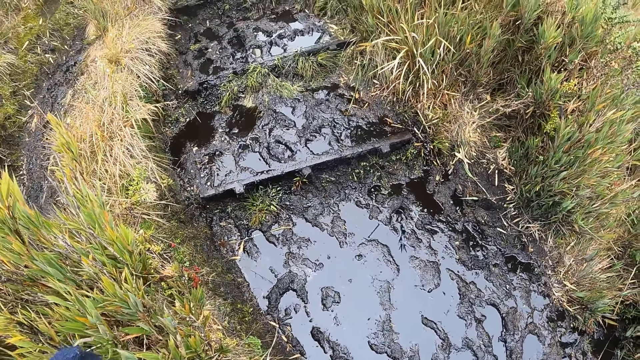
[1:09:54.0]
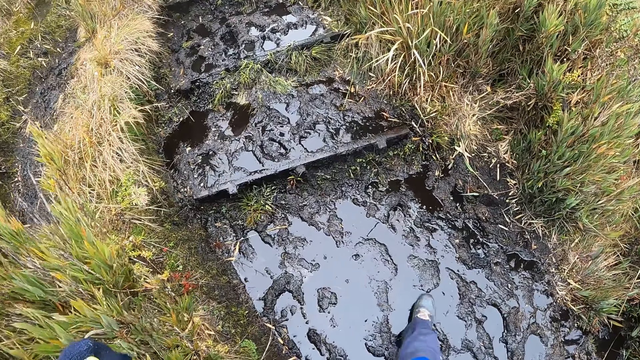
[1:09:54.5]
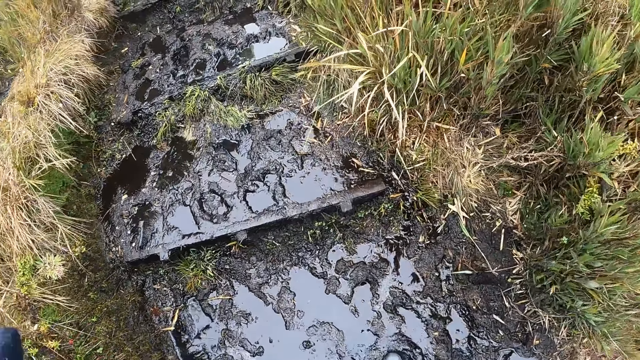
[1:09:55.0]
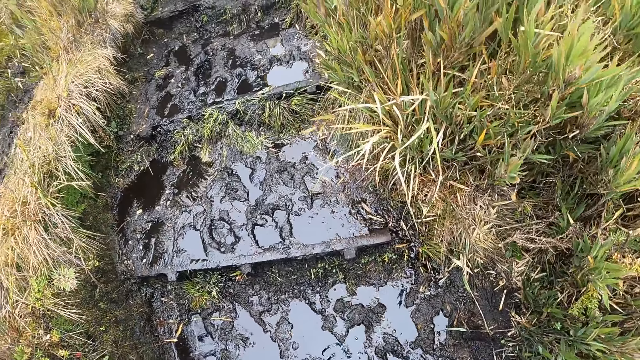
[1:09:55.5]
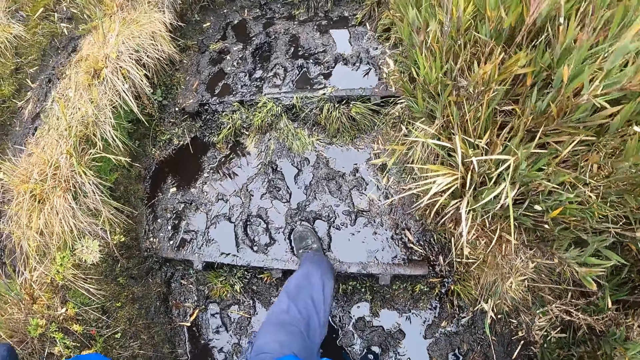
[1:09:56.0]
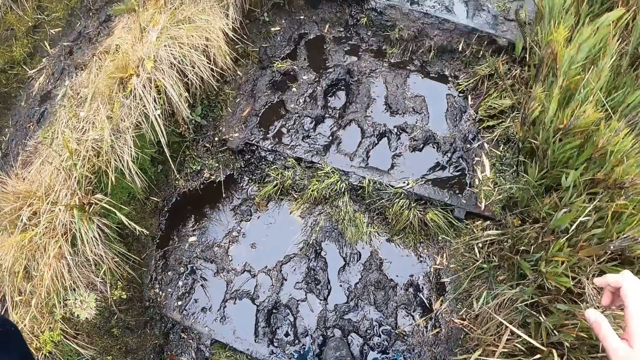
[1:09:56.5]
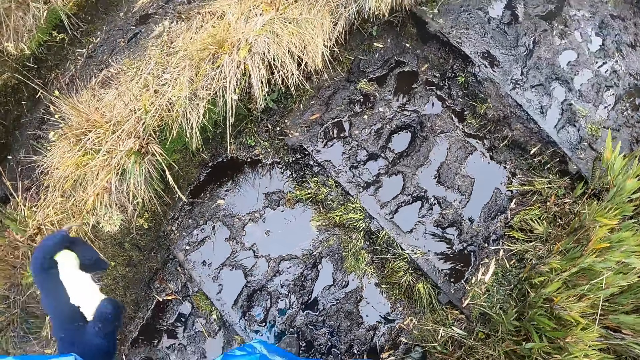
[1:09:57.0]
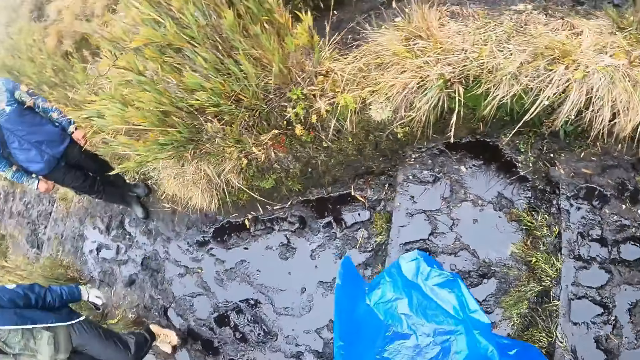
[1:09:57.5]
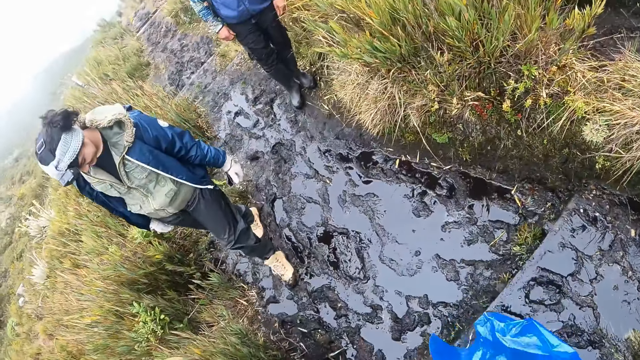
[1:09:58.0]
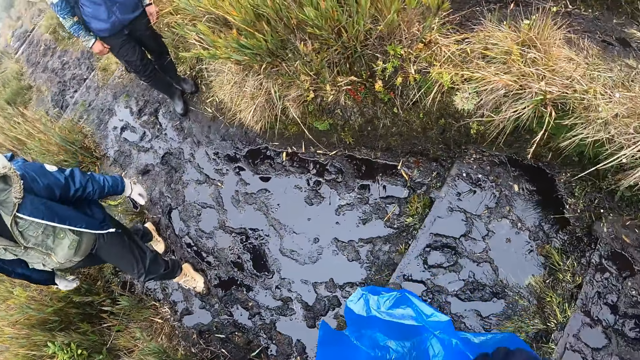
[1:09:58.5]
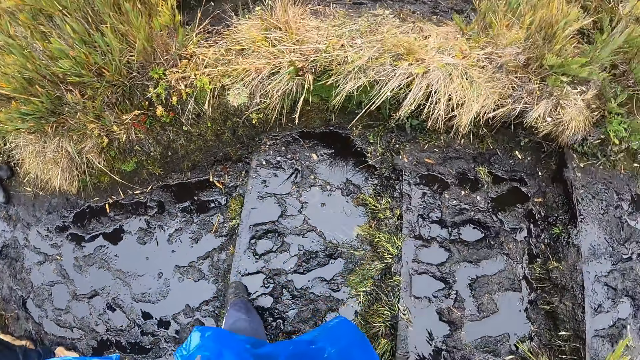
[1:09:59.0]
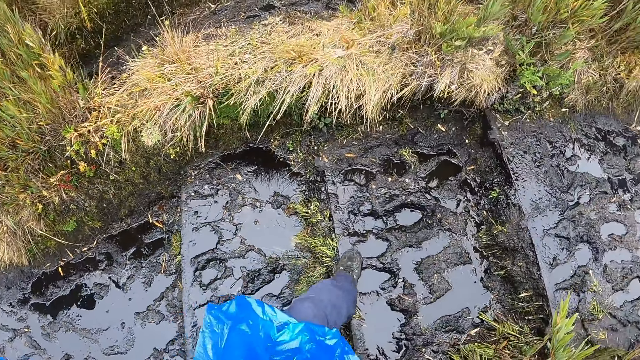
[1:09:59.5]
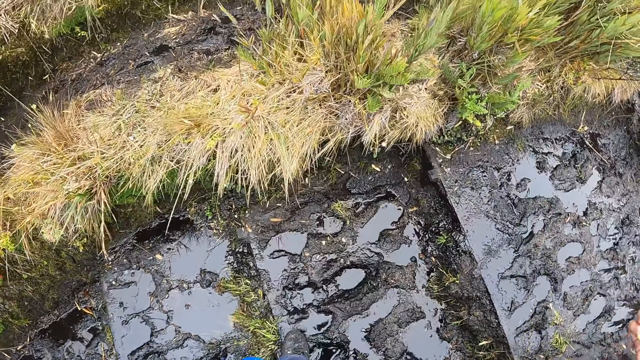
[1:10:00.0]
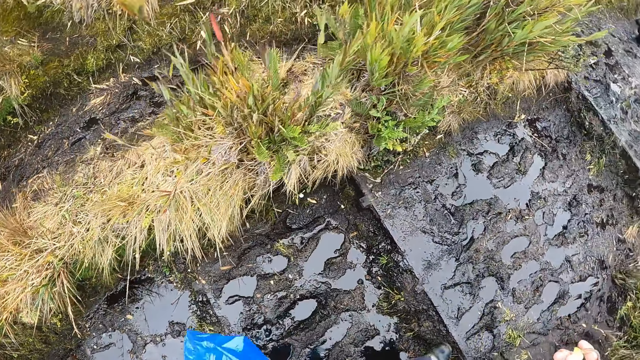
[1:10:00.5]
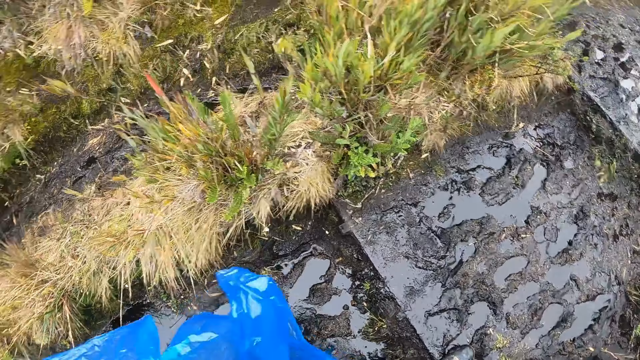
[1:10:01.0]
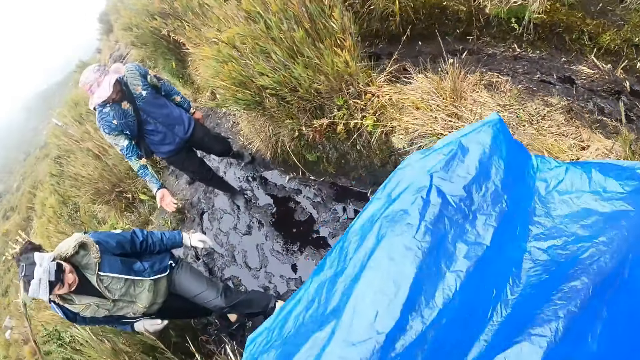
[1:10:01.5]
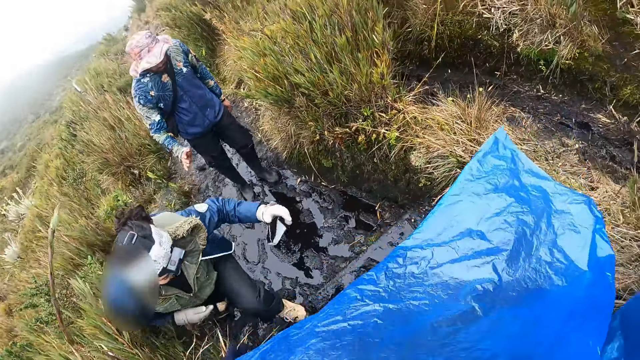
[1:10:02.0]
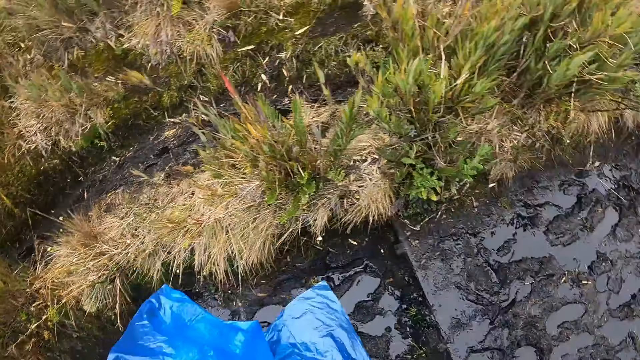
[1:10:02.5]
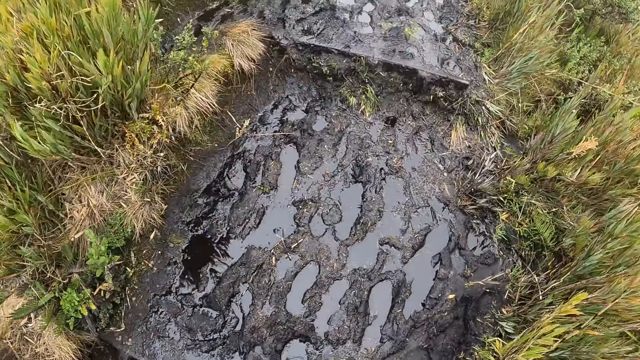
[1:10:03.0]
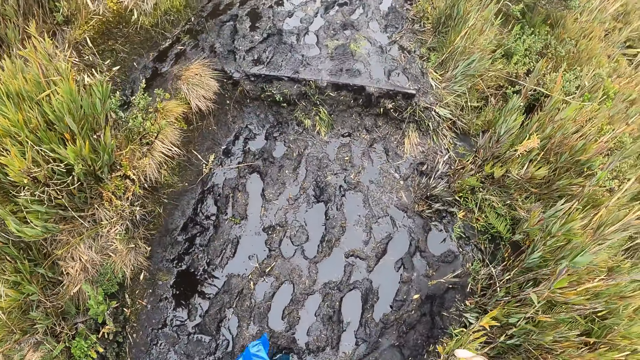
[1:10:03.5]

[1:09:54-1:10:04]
The camera wearer walks on the grassland. The woman climbs up the hill through the stairway.

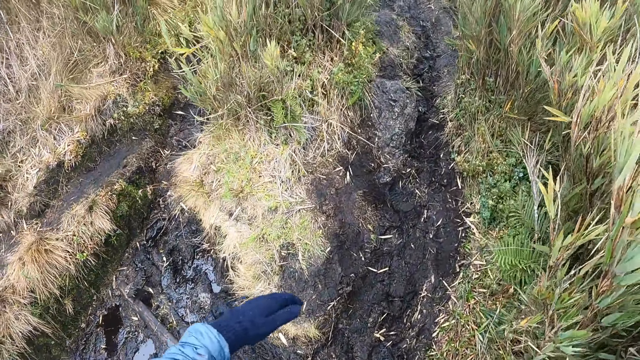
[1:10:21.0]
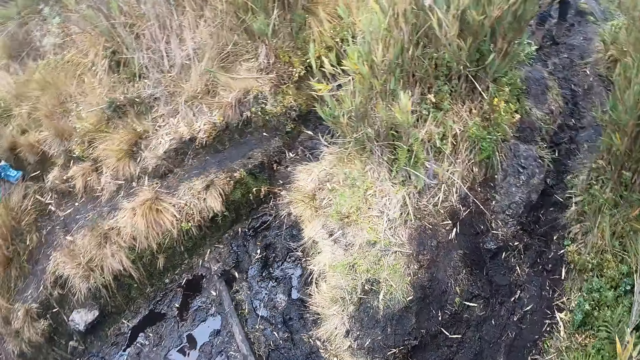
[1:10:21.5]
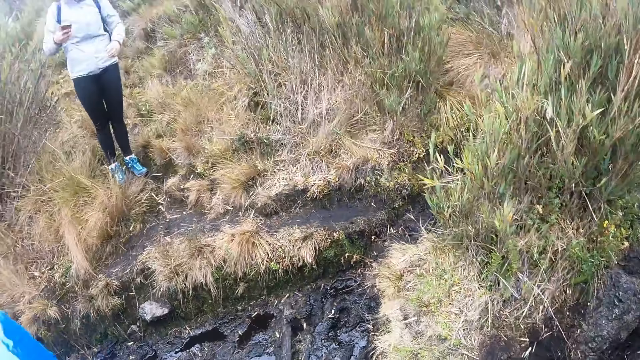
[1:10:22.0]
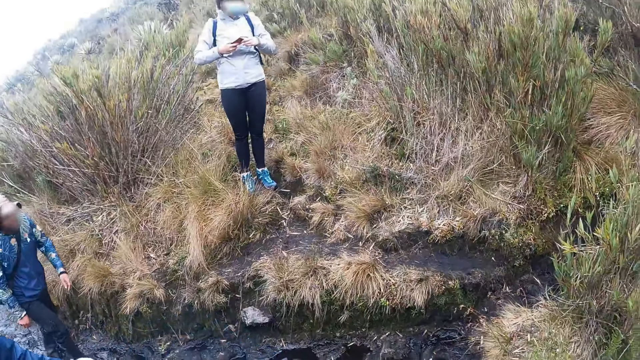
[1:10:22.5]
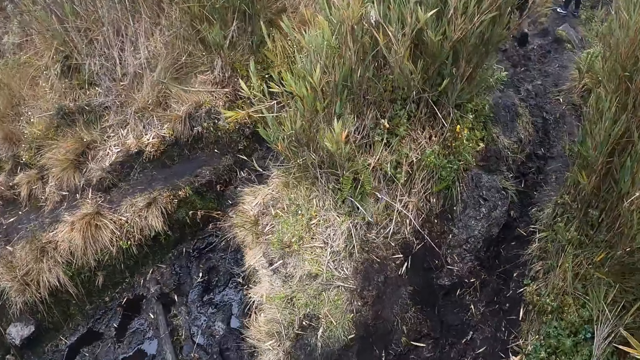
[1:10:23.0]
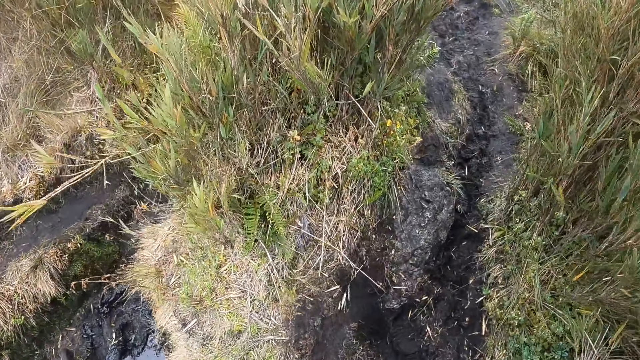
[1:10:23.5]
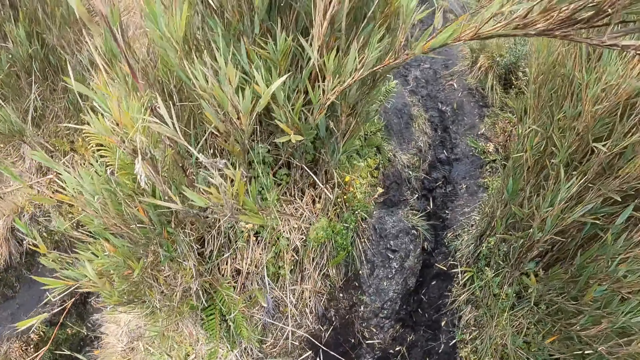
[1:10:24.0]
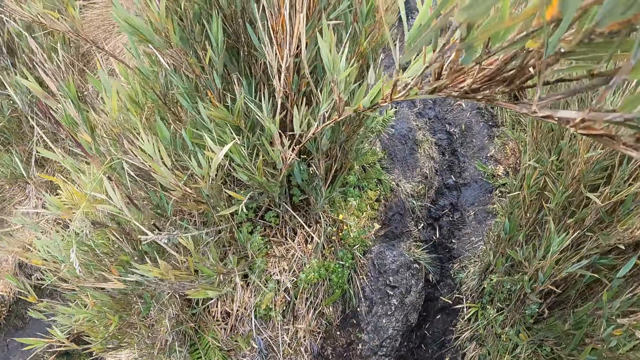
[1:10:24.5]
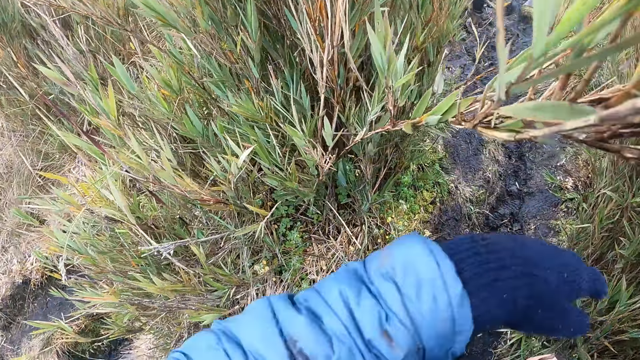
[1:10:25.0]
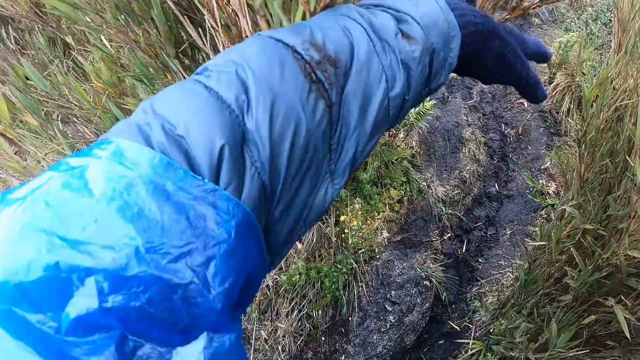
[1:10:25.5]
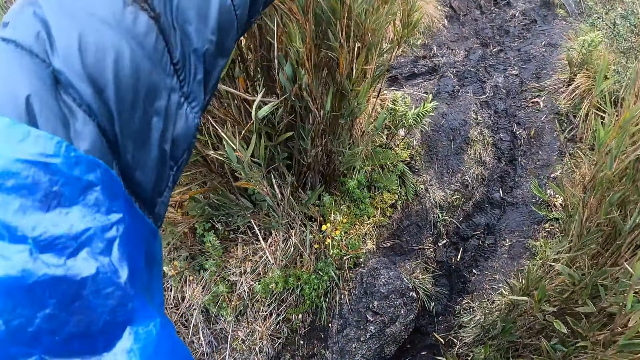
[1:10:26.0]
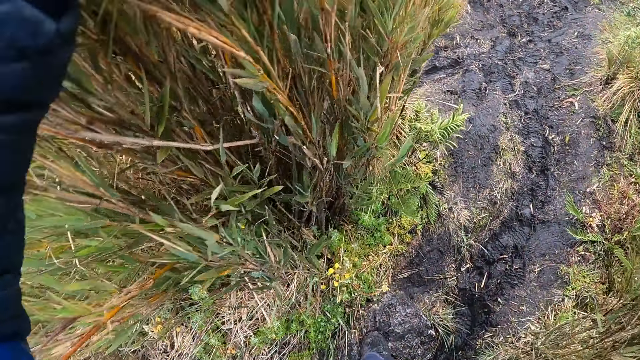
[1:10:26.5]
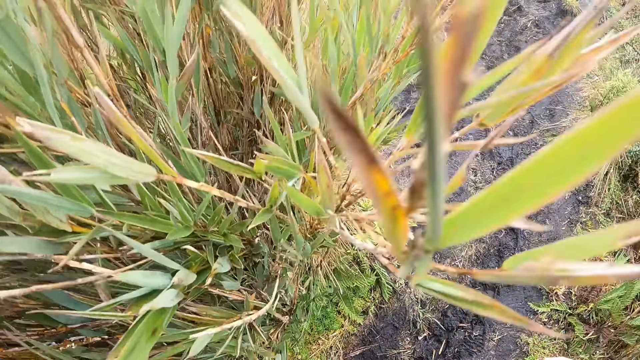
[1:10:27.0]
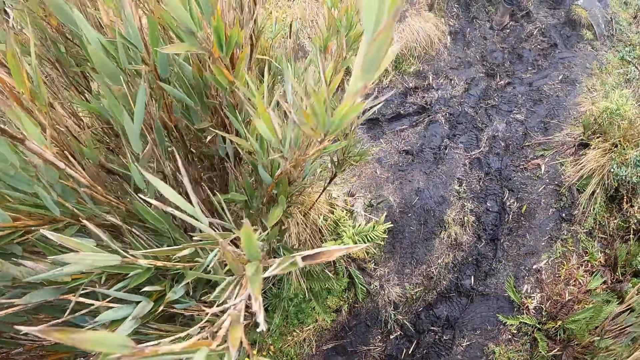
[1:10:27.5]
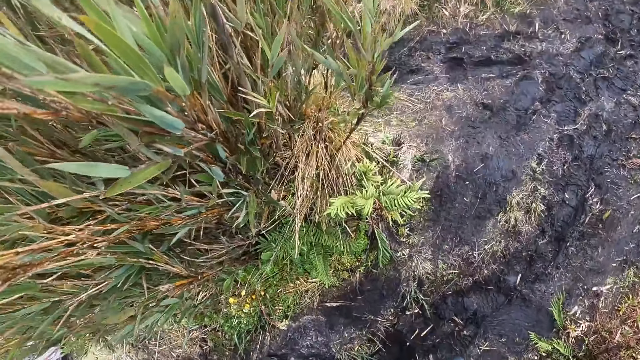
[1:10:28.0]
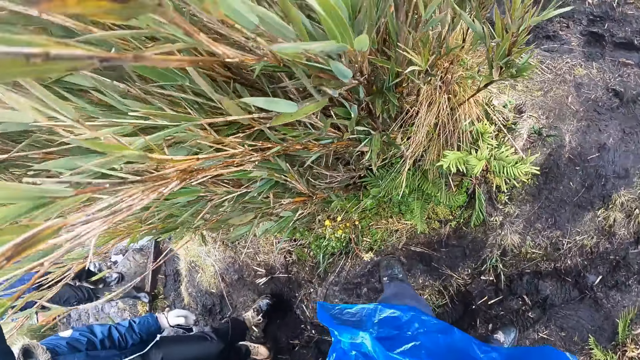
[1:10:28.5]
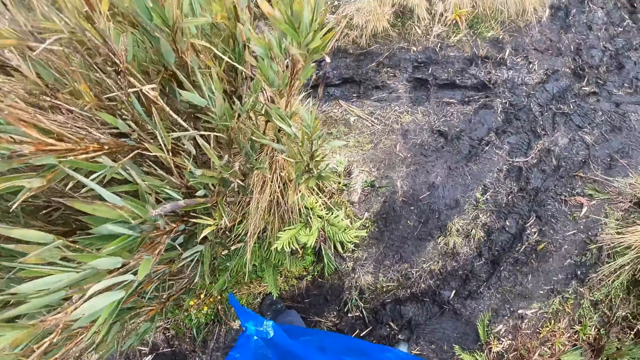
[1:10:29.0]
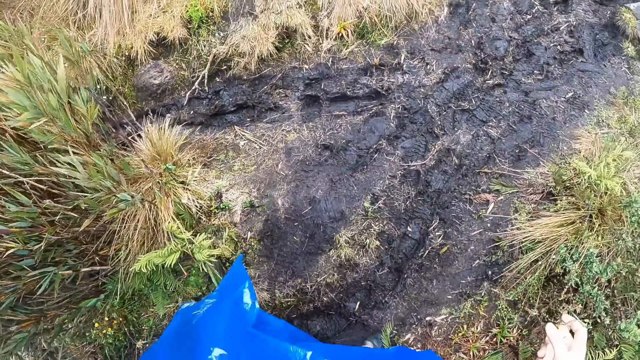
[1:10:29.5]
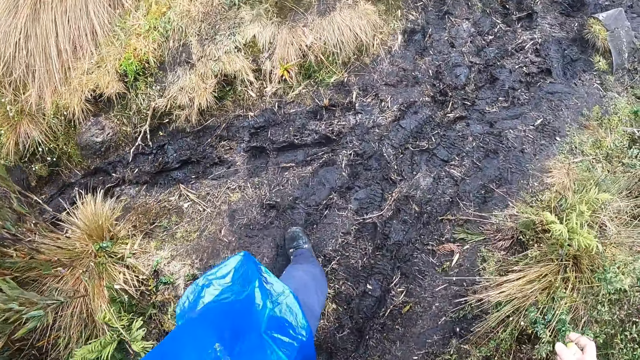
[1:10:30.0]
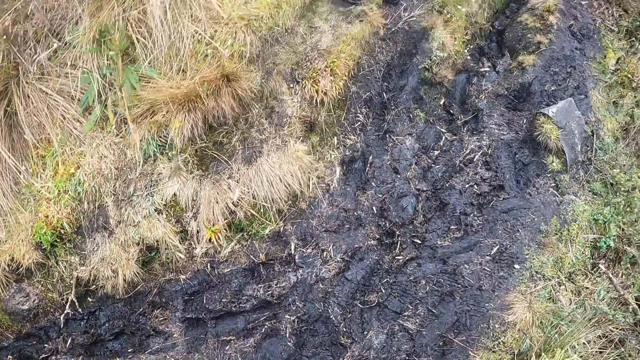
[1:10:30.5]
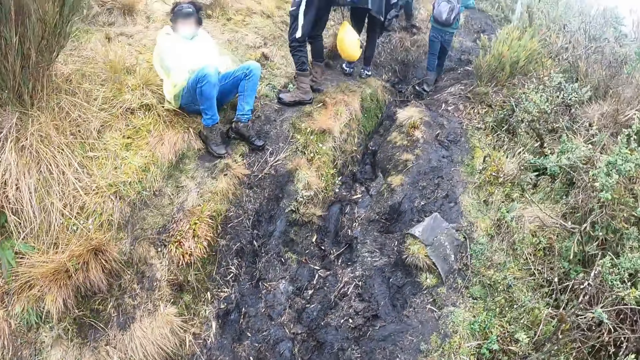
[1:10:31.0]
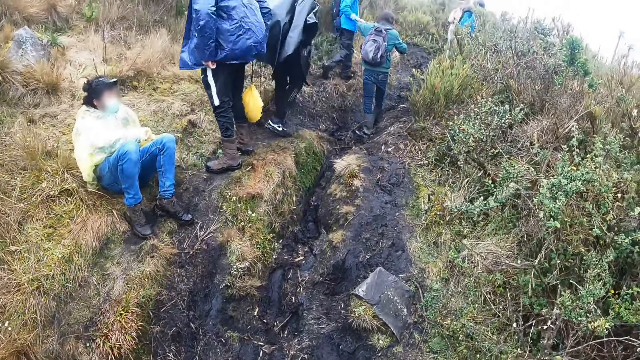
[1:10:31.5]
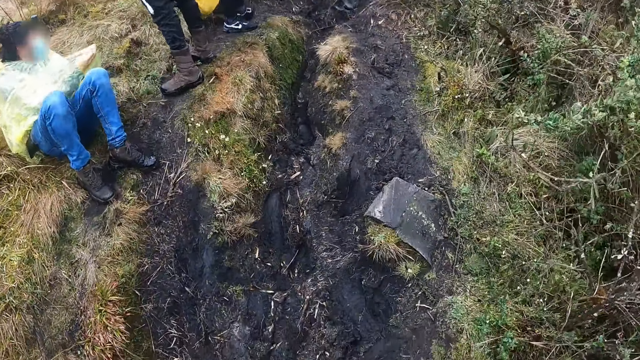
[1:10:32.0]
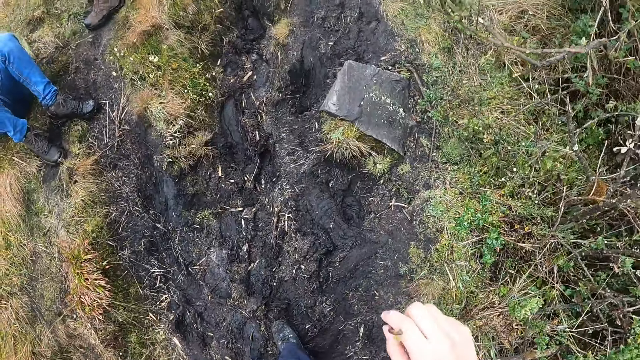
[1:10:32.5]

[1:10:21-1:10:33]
The camera wearer looks around at a person. He shoves a grass with his left hand. He walks on the grassland.
